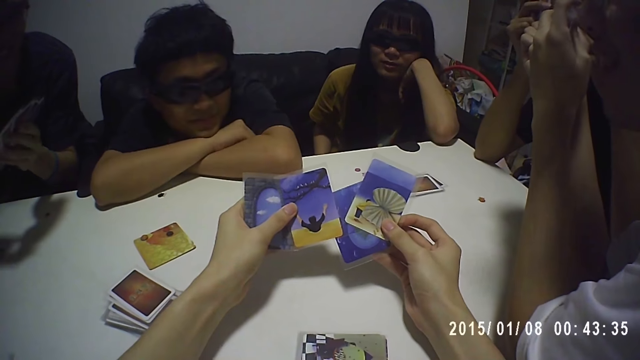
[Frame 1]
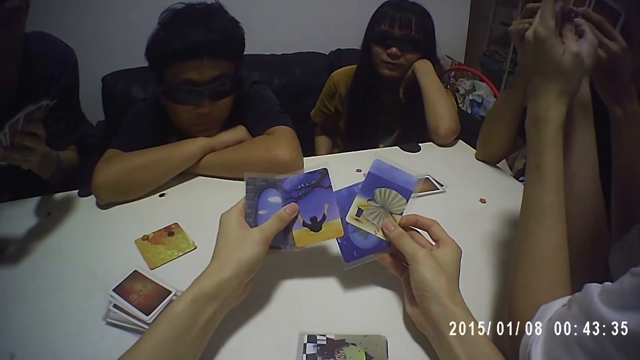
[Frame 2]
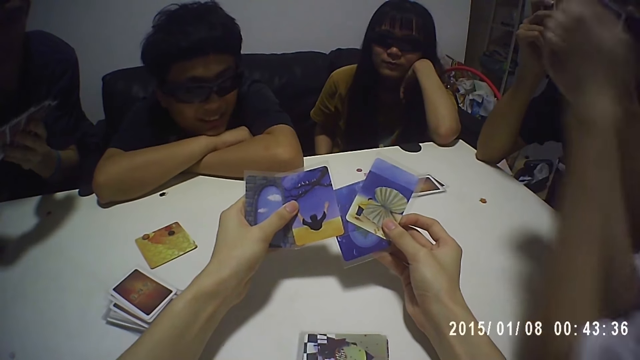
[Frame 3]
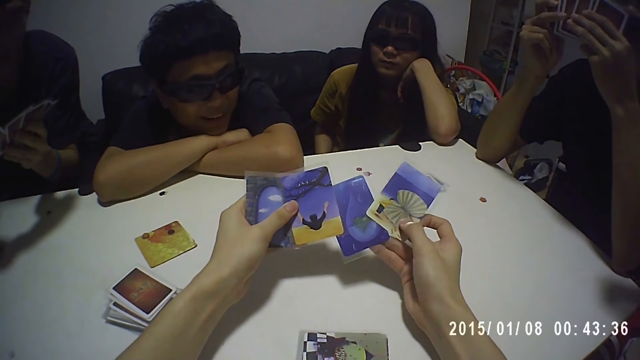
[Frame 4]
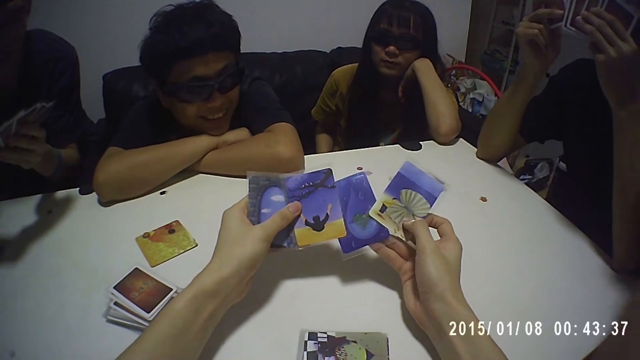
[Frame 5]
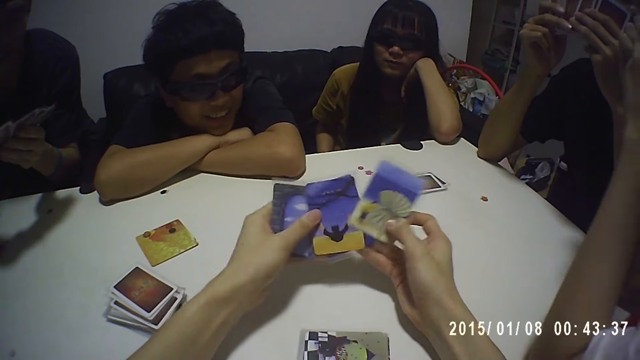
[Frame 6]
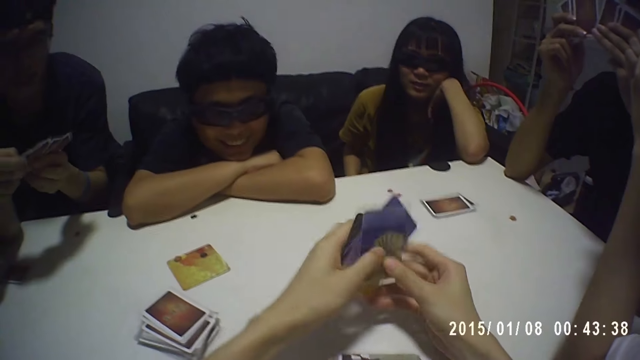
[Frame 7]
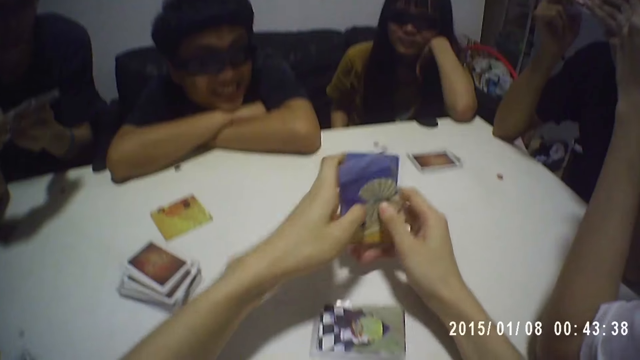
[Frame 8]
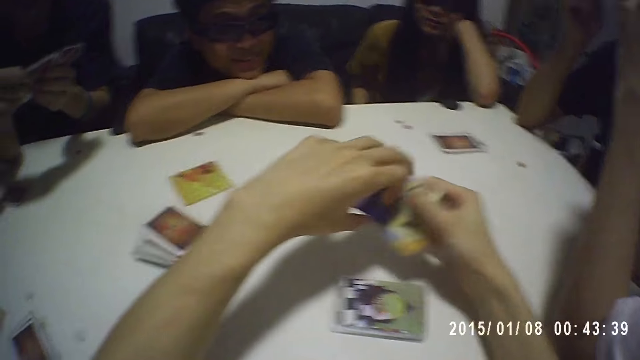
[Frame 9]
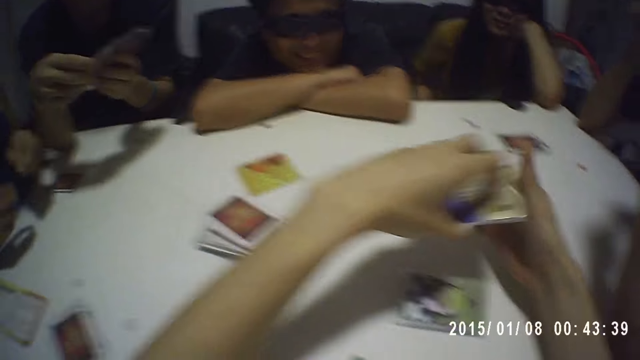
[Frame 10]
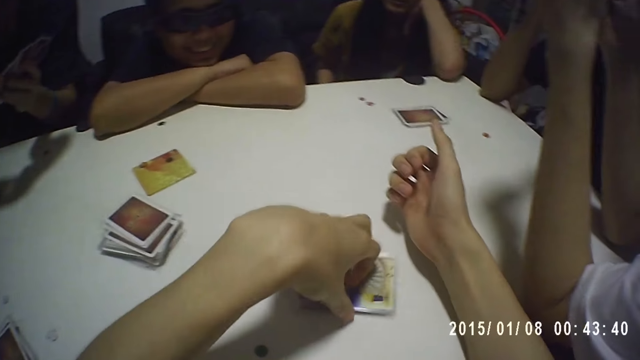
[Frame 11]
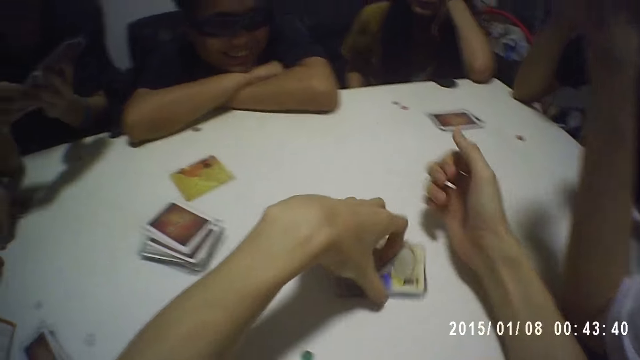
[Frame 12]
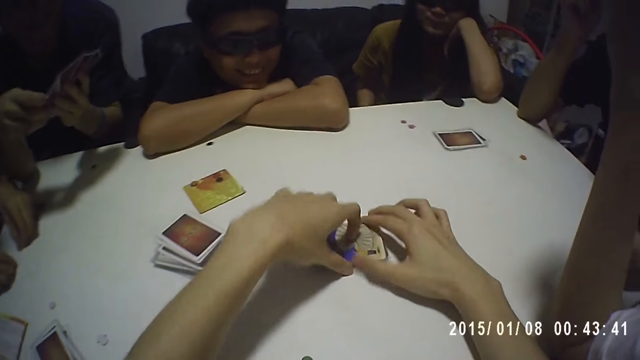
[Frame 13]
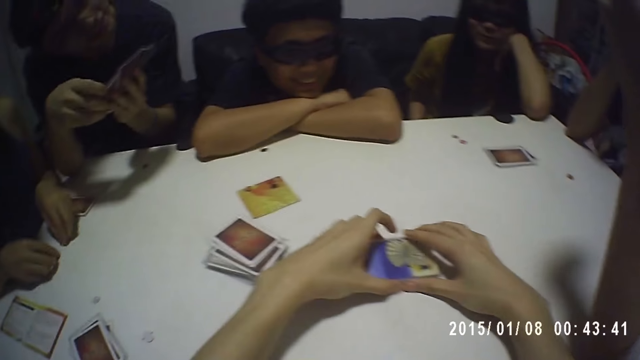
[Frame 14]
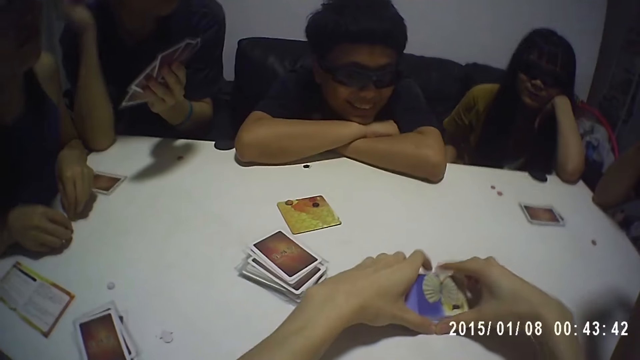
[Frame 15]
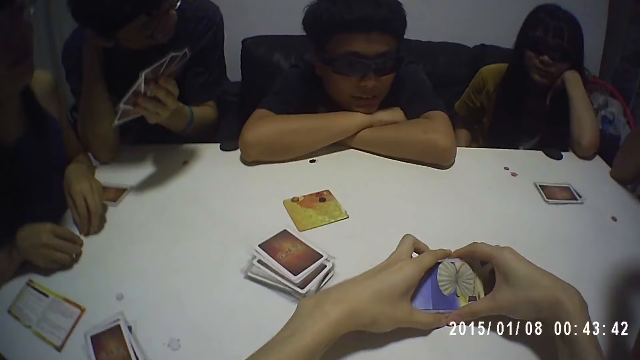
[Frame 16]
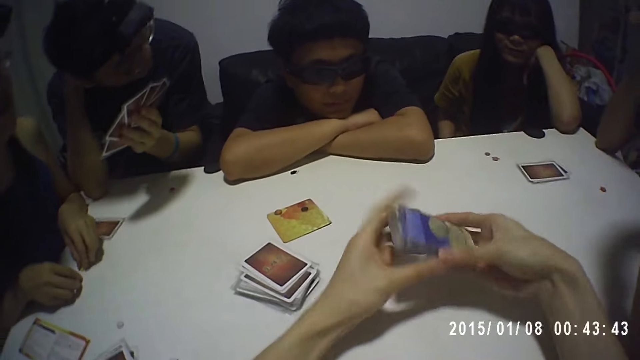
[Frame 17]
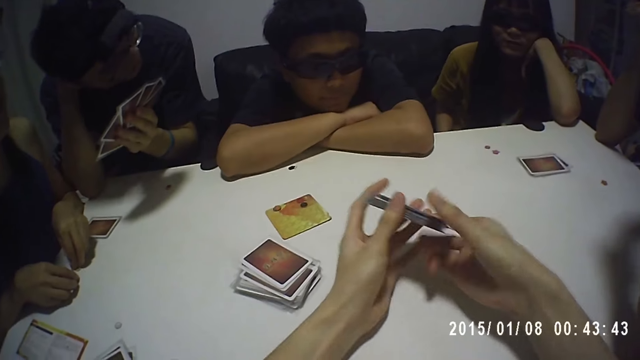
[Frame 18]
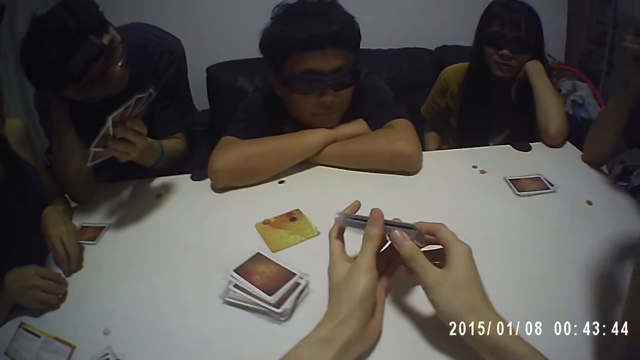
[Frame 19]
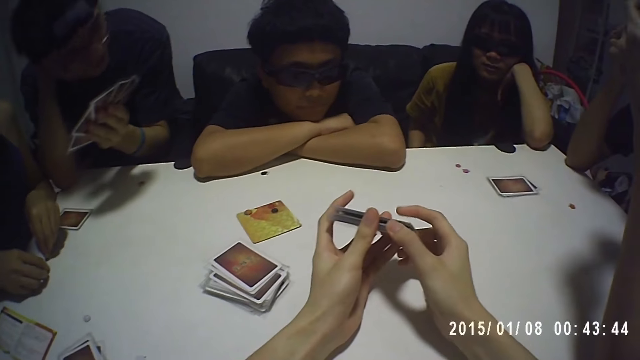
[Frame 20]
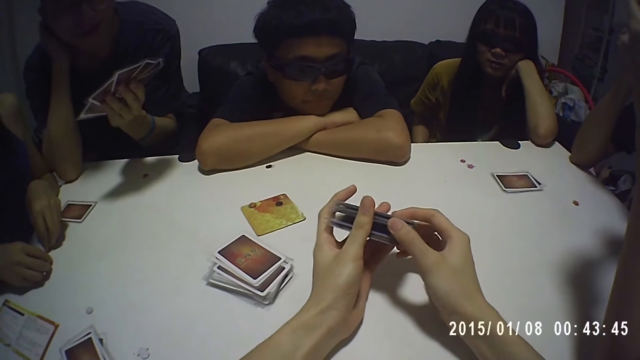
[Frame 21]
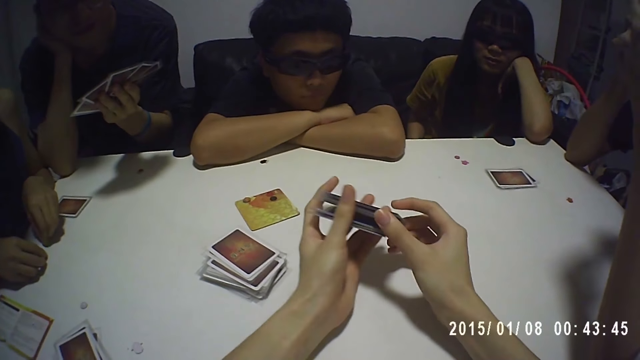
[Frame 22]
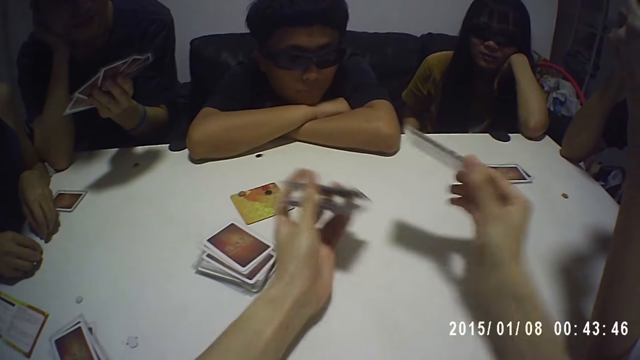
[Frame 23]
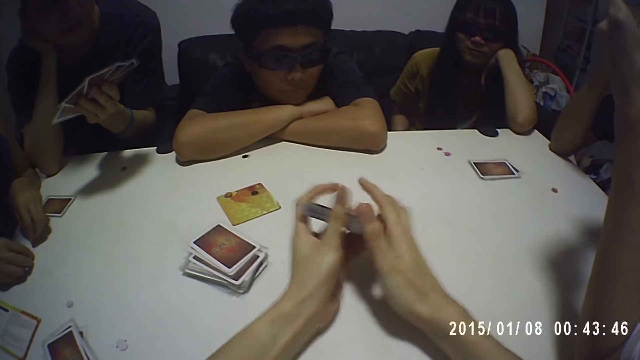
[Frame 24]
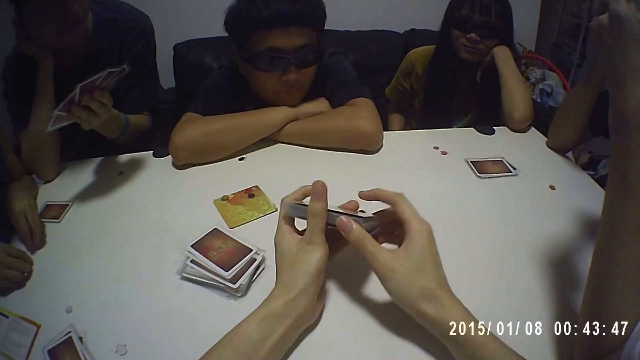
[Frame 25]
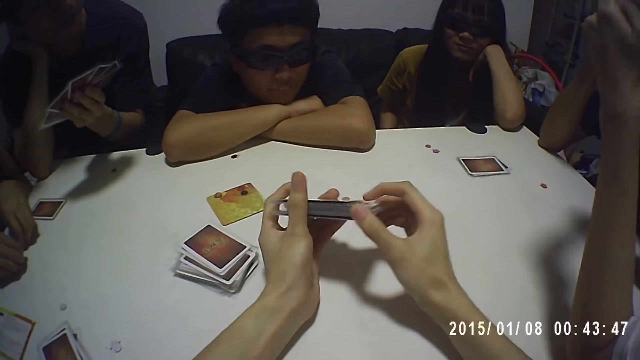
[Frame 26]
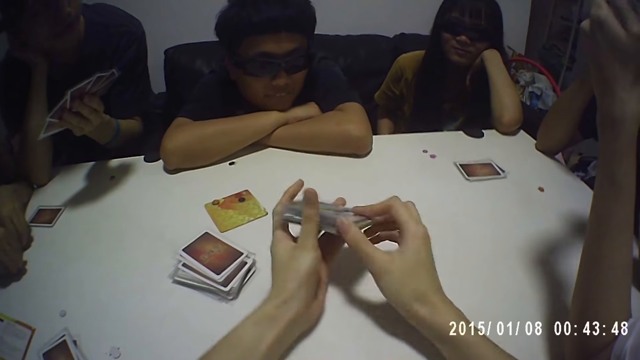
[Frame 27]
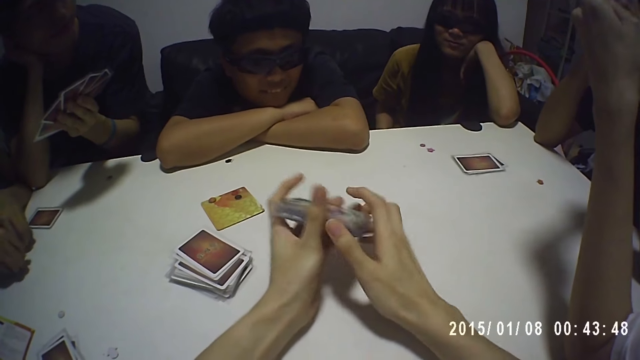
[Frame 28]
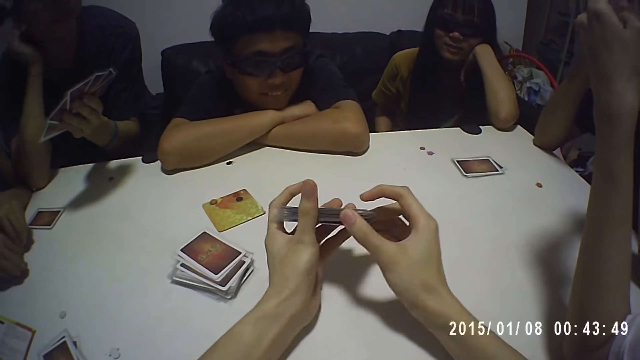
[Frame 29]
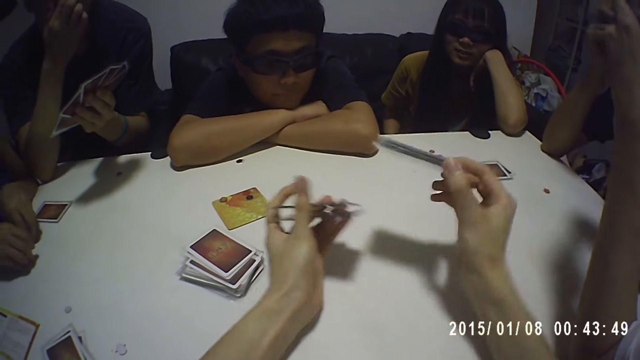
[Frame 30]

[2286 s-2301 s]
The camera wearer packs the cards from the table. He puts the cards on the table. He shuffles the cards with both hands. He arranges the cards in his hands.

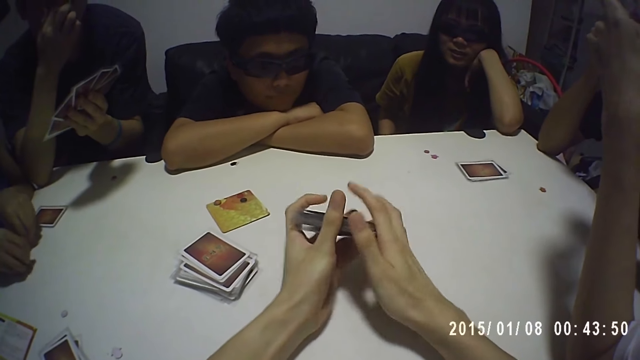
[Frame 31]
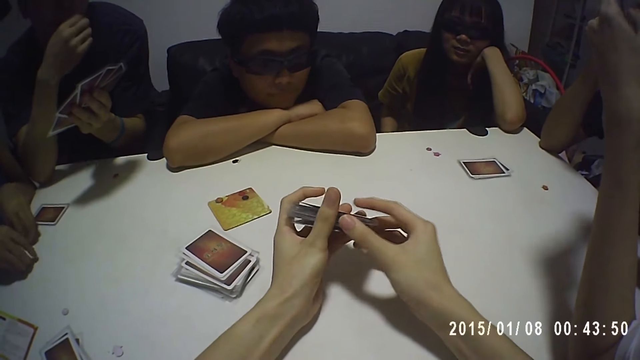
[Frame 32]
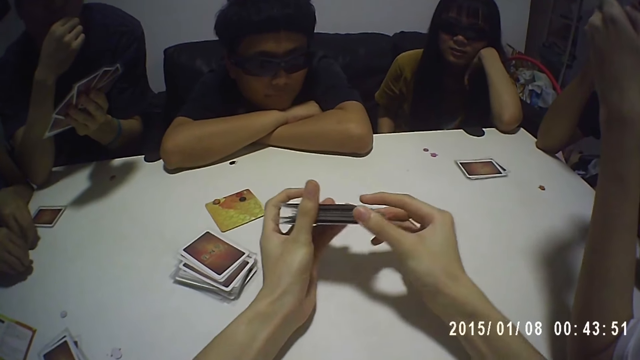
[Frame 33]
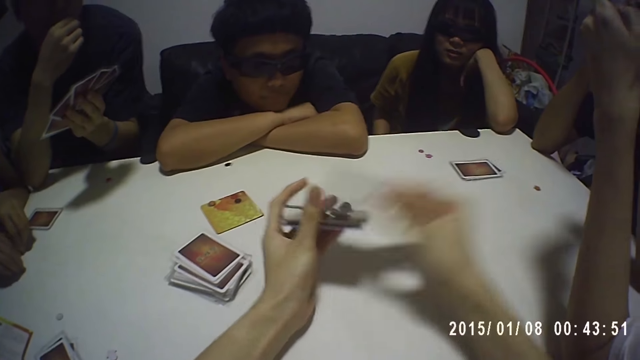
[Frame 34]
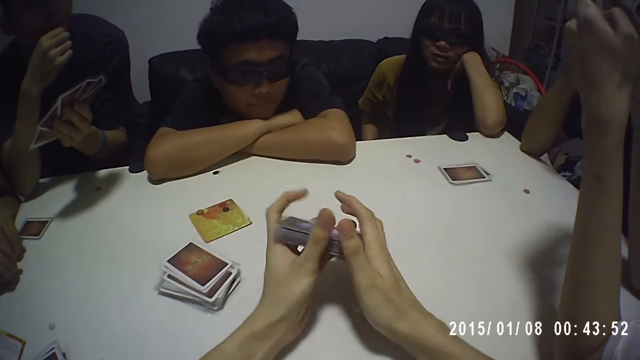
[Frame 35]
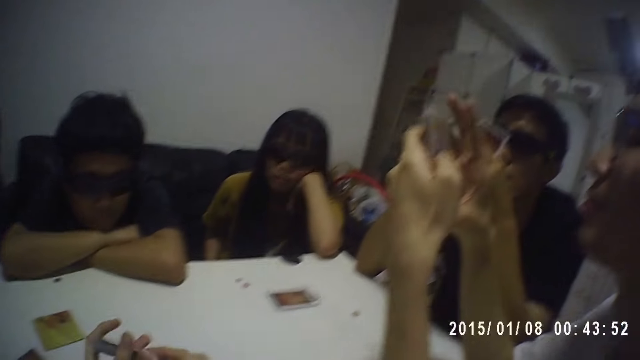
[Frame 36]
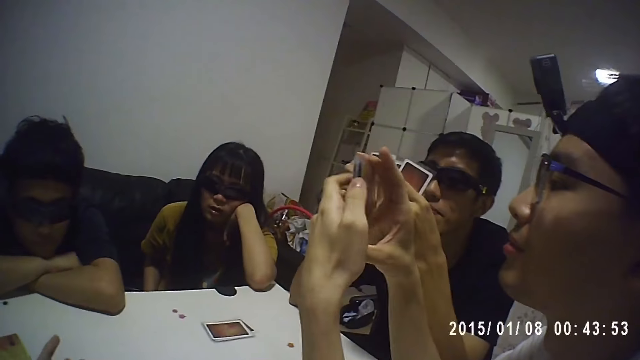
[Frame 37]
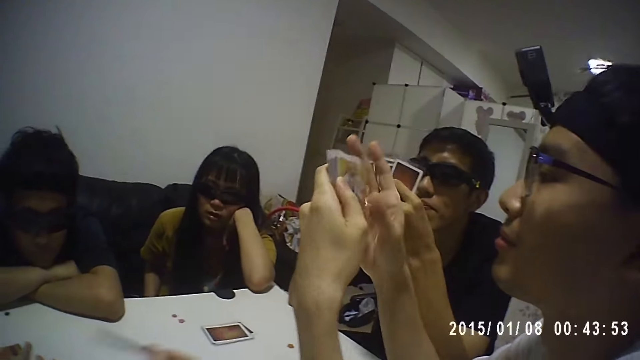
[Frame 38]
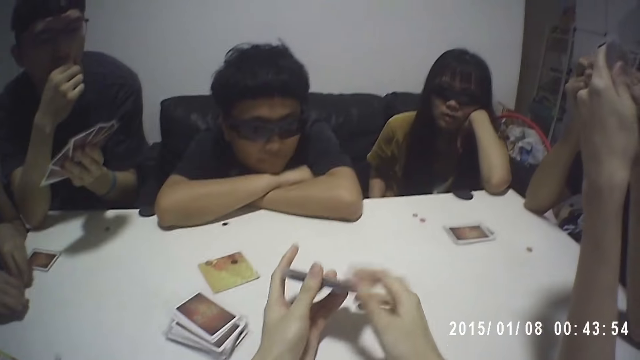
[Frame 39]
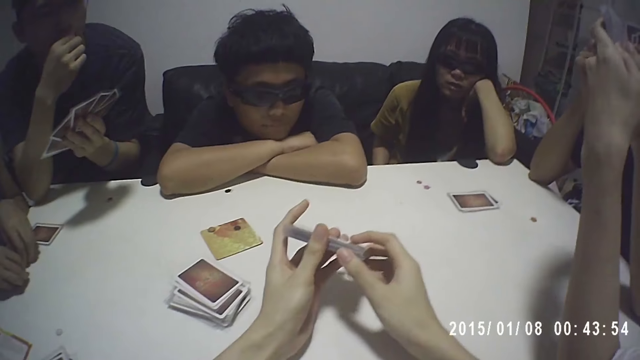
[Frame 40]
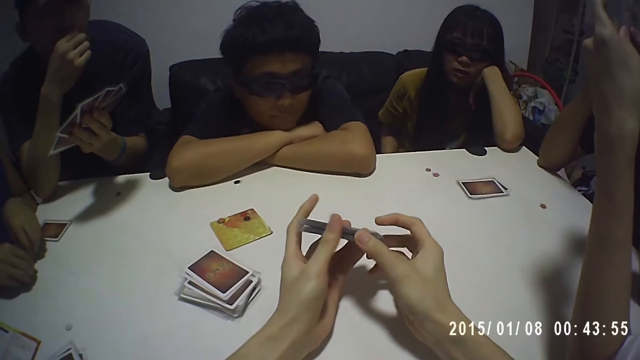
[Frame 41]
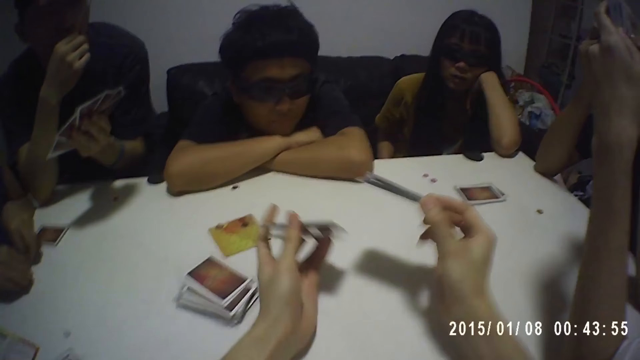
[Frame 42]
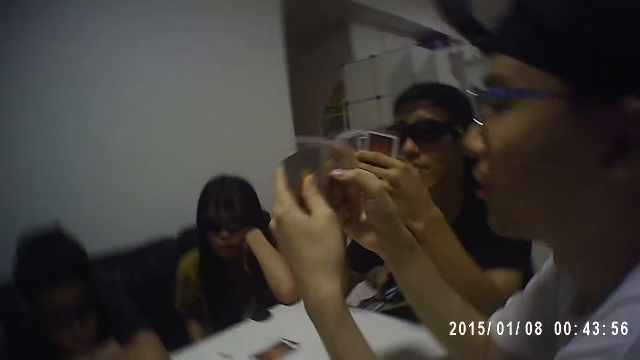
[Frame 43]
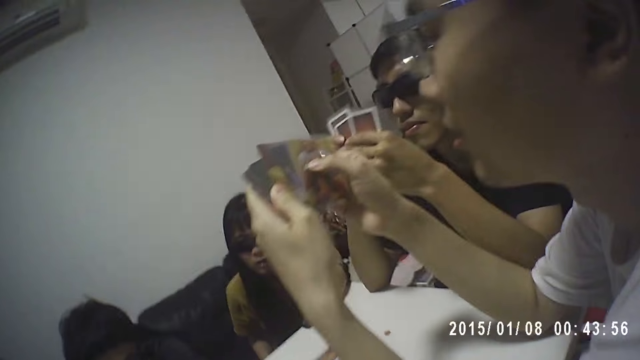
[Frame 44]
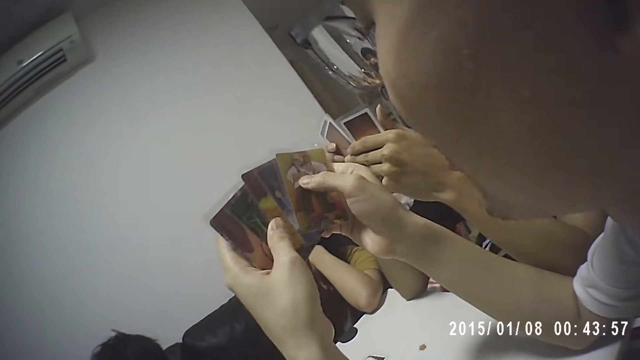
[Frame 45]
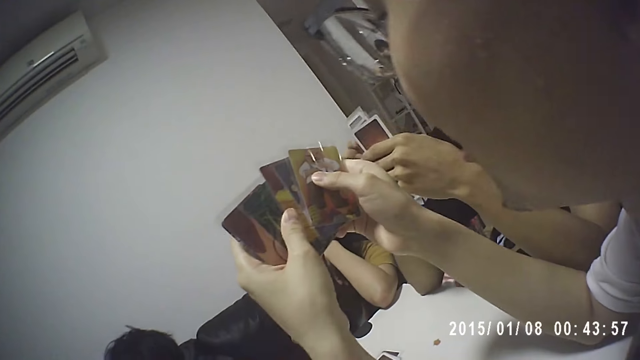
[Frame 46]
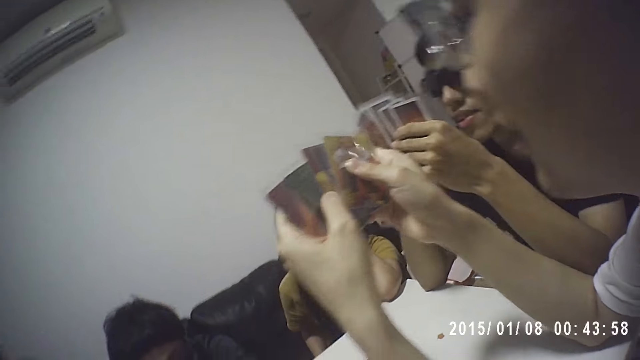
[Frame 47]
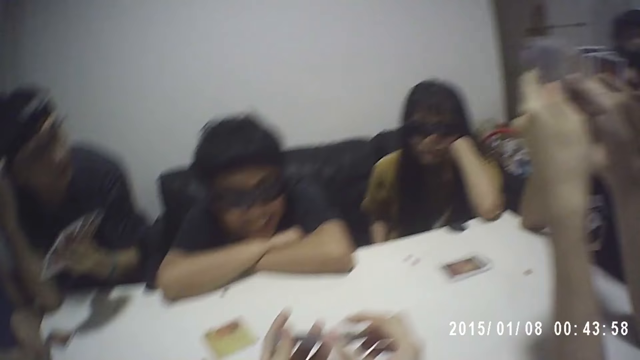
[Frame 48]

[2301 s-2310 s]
A man shuffles cards with both hands. Another man shuffles cards with both hands.
